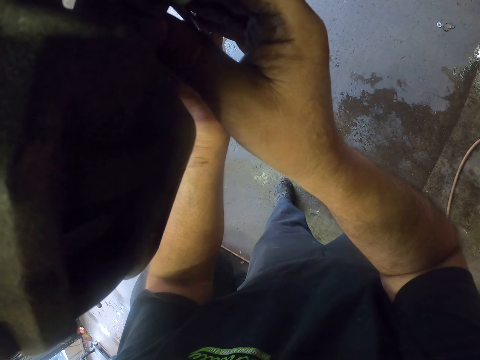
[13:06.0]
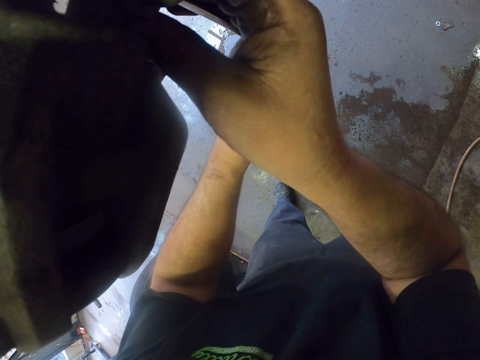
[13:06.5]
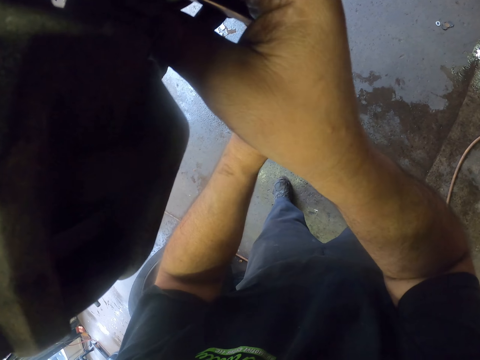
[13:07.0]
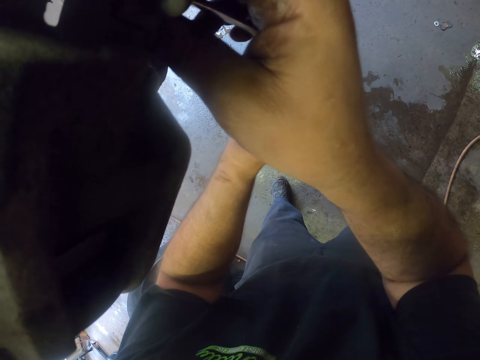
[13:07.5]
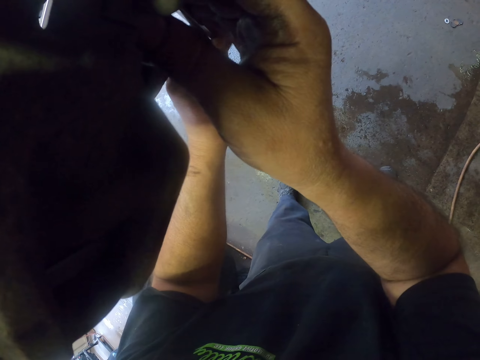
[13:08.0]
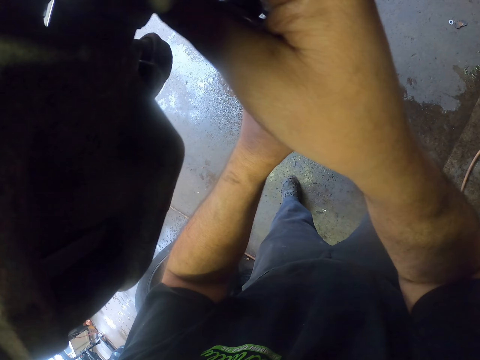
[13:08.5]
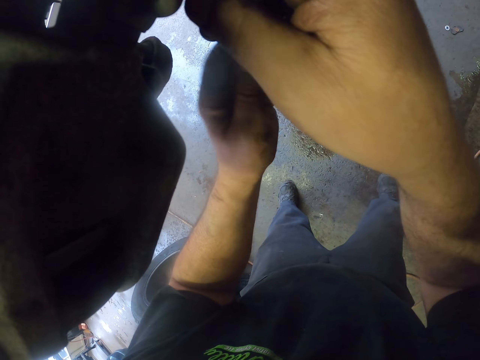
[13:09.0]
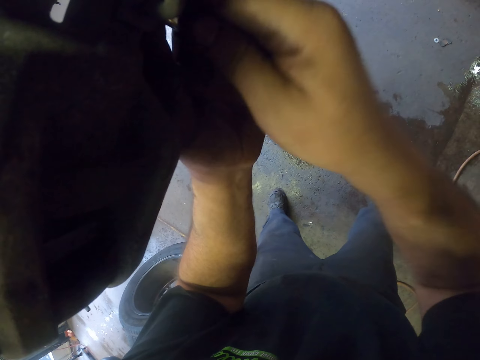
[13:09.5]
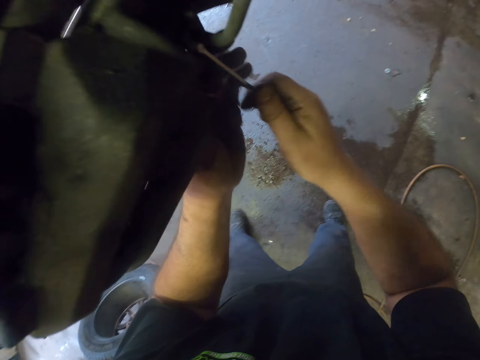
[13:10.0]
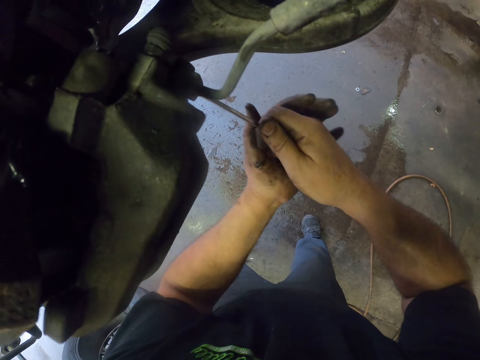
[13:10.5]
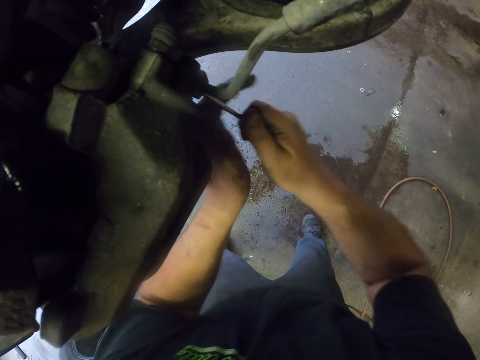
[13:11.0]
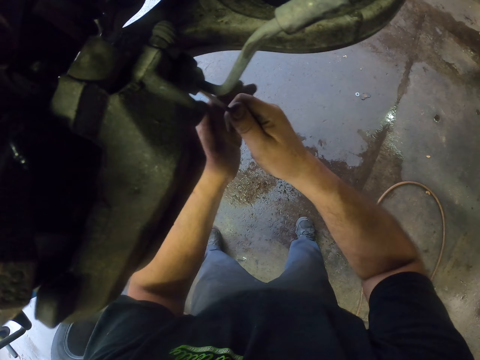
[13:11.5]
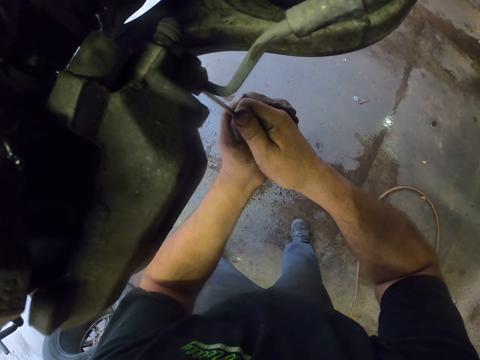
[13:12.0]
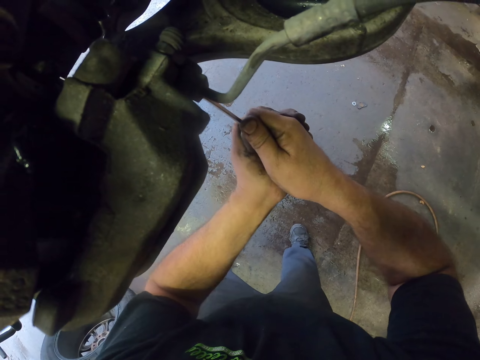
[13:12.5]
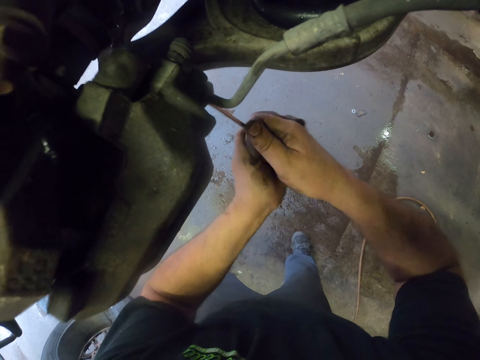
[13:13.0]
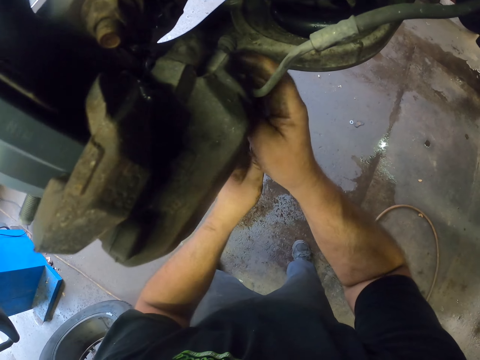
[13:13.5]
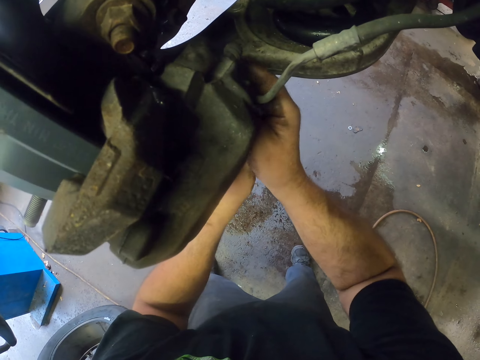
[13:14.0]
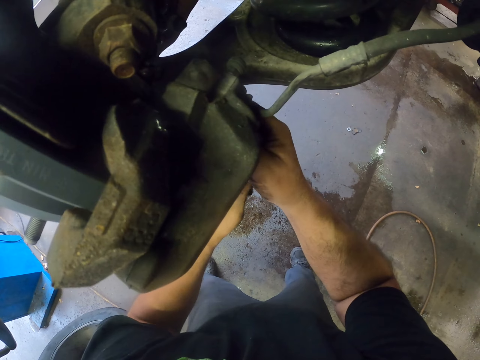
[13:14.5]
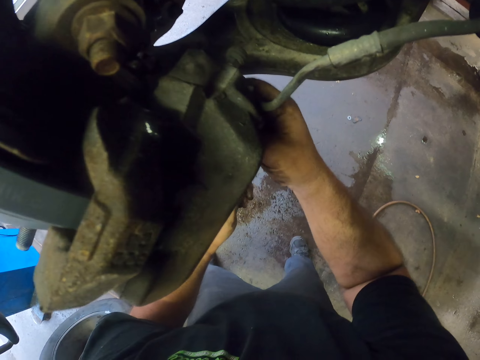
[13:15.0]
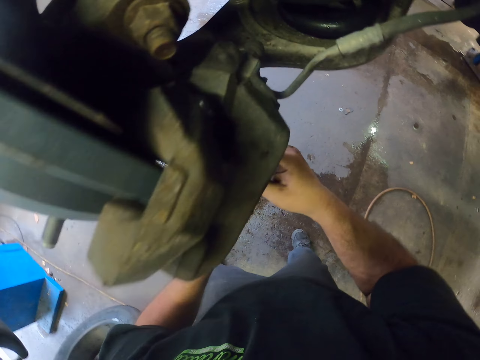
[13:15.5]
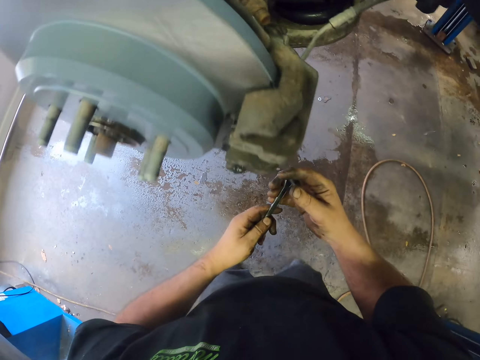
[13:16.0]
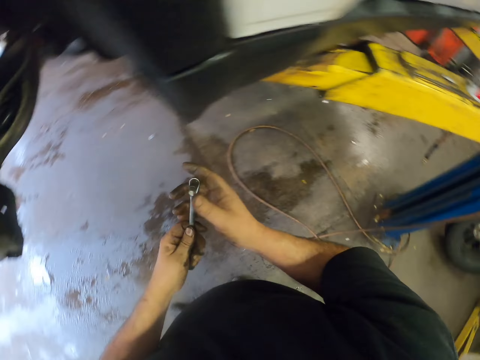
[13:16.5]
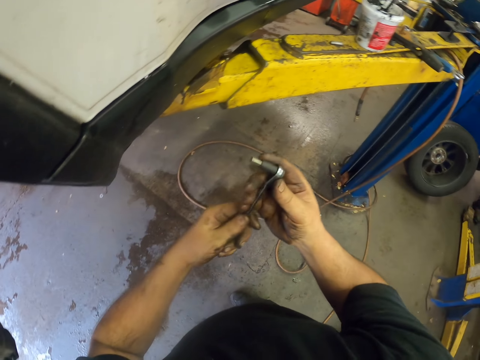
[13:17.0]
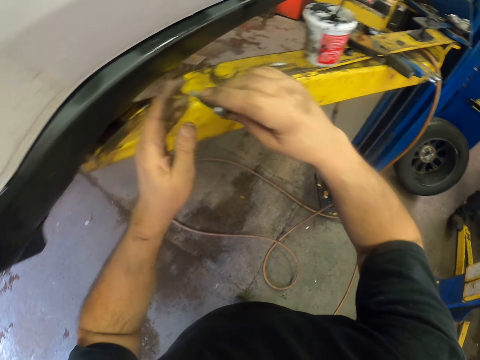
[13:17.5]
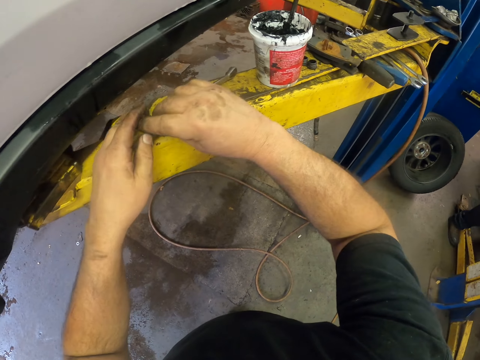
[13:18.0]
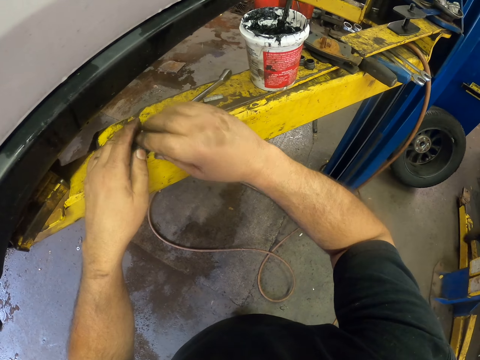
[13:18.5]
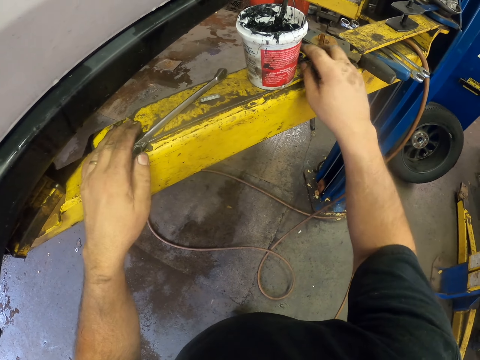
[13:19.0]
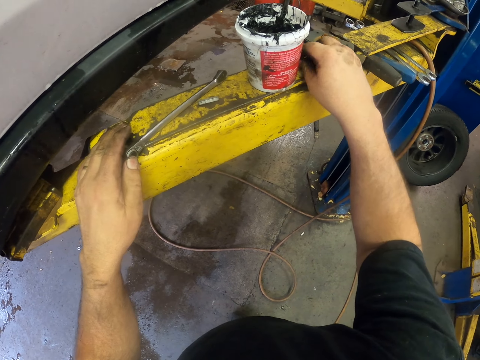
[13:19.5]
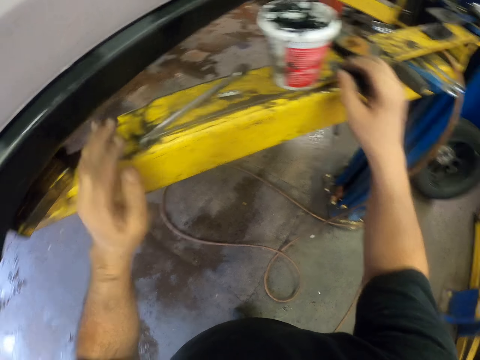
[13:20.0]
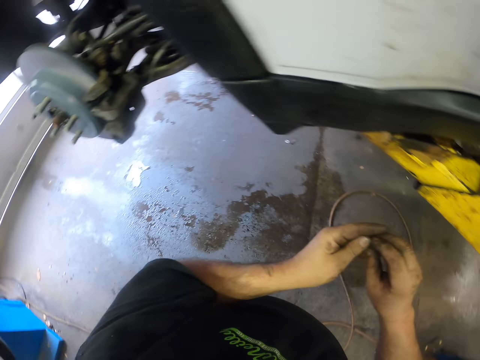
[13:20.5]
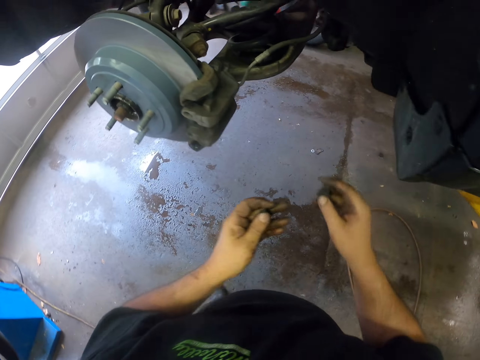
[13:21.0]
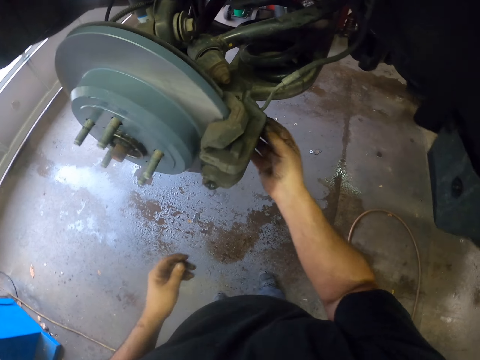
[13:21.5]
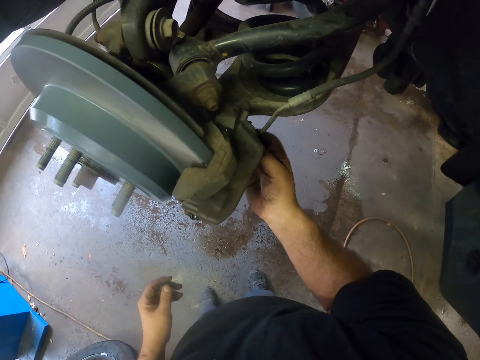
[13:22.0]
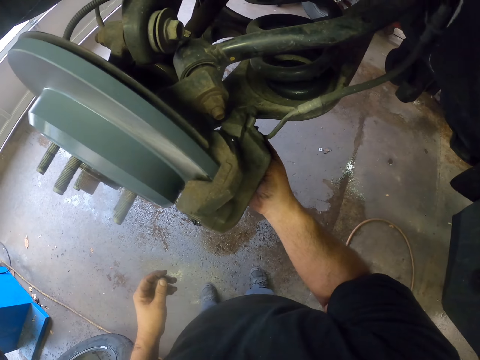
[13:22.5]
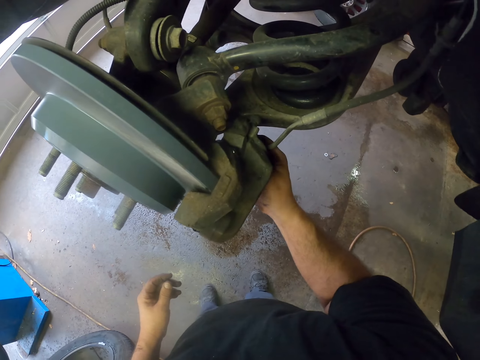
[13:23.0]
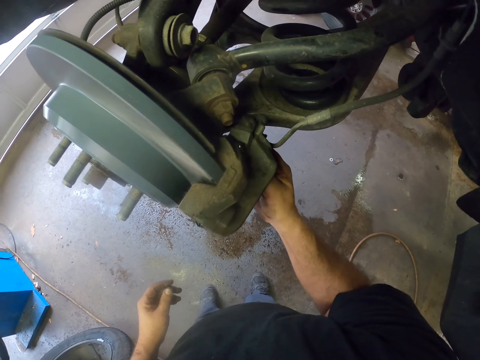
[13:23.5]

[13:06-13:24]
The camera wearer tightens the nut. They remove the socket nut driver from the vehicle part. They touch the socket nut driver and put the socket nut driver down. They pick up the nut, hold the nut, and put the nut on the caliper.

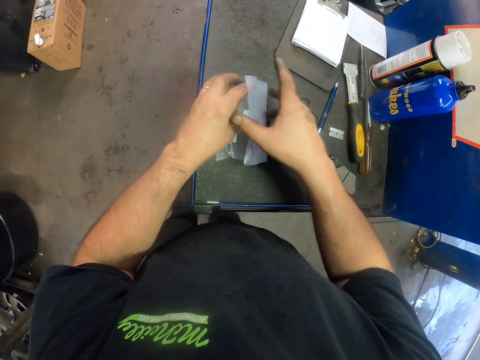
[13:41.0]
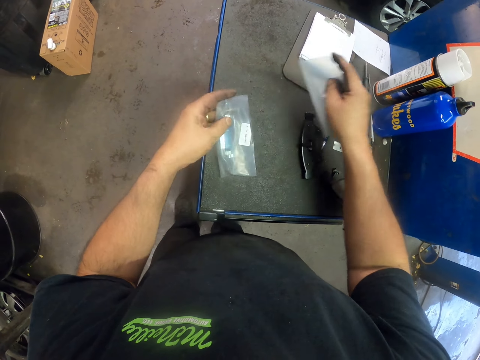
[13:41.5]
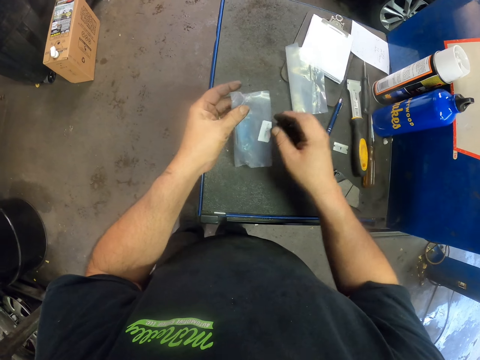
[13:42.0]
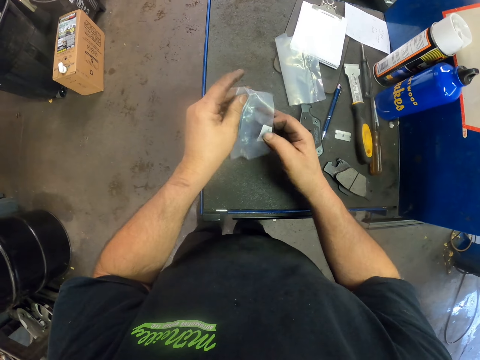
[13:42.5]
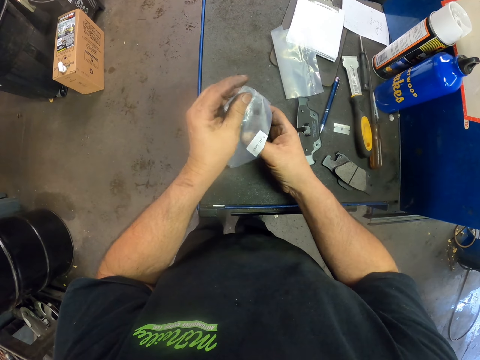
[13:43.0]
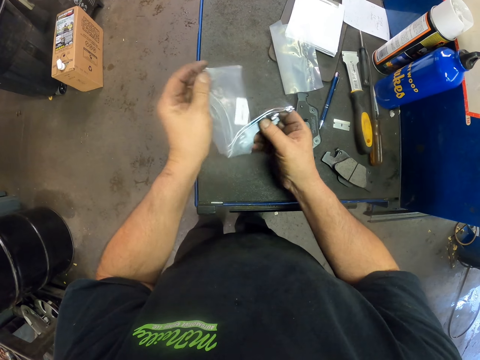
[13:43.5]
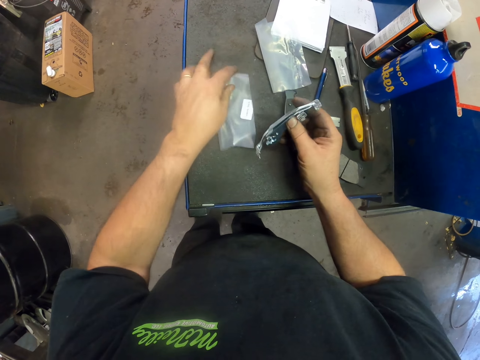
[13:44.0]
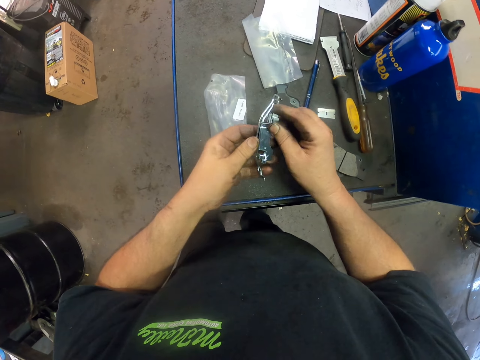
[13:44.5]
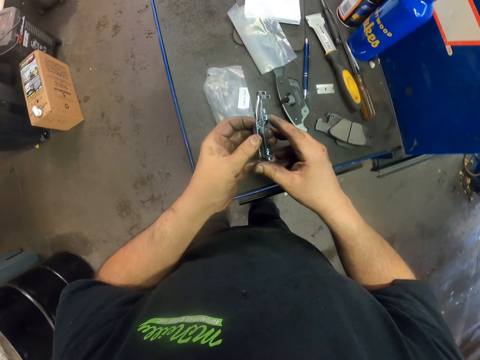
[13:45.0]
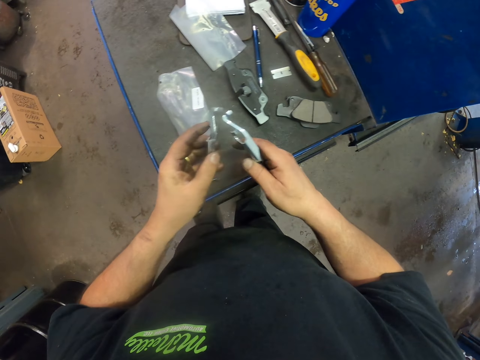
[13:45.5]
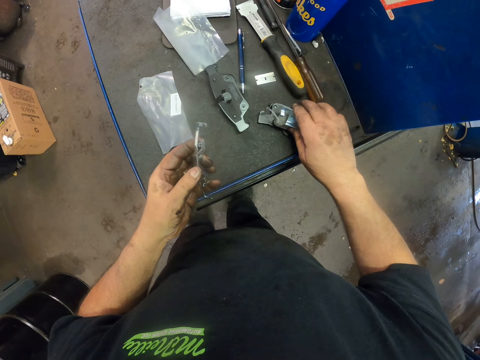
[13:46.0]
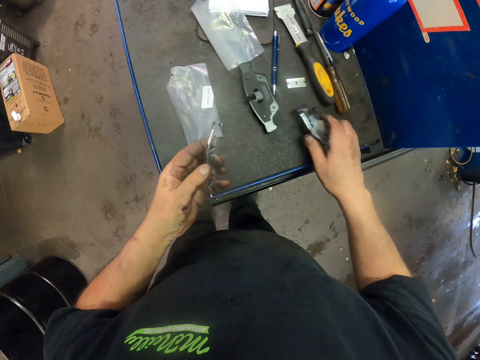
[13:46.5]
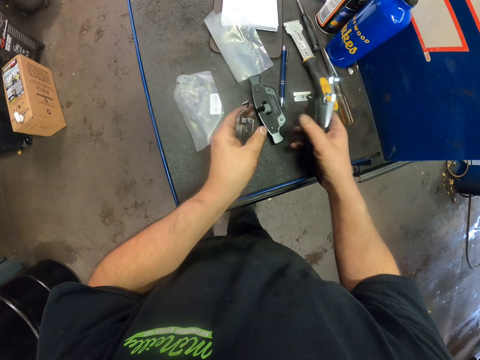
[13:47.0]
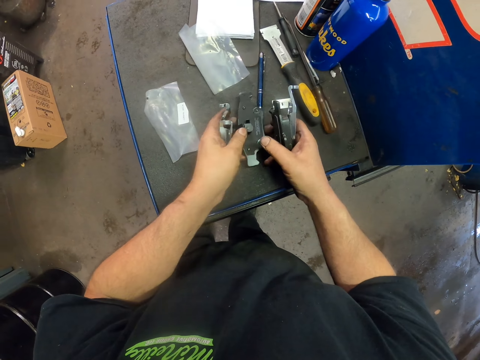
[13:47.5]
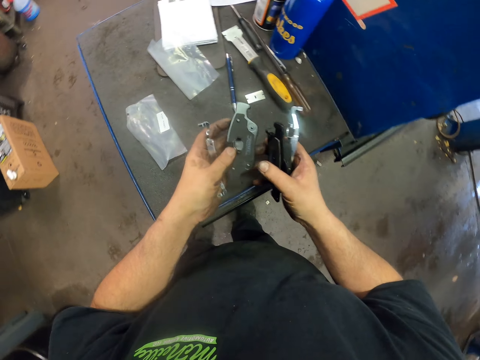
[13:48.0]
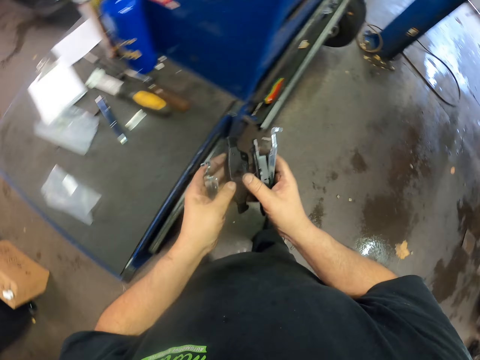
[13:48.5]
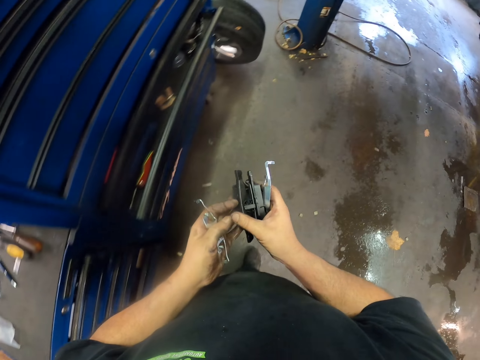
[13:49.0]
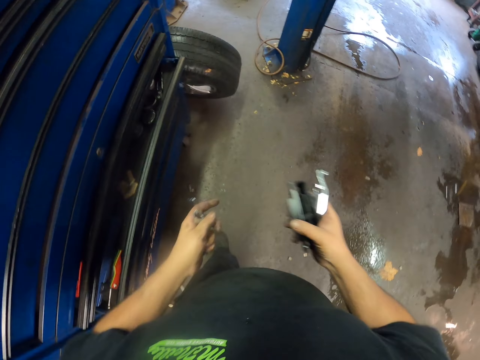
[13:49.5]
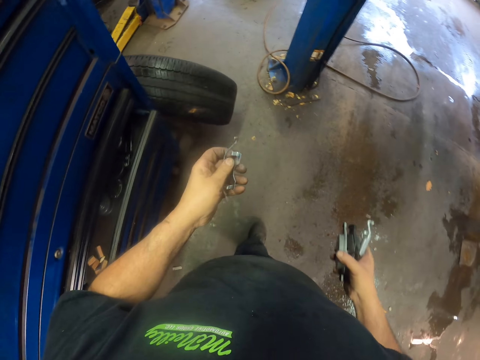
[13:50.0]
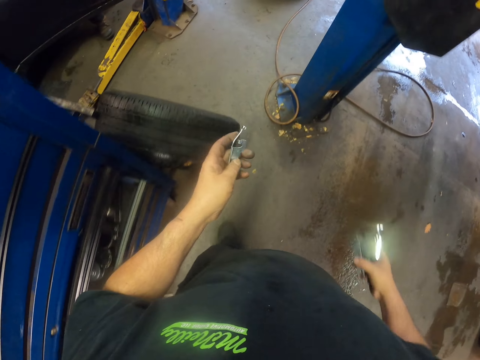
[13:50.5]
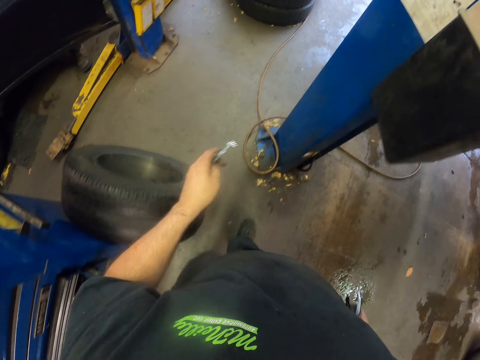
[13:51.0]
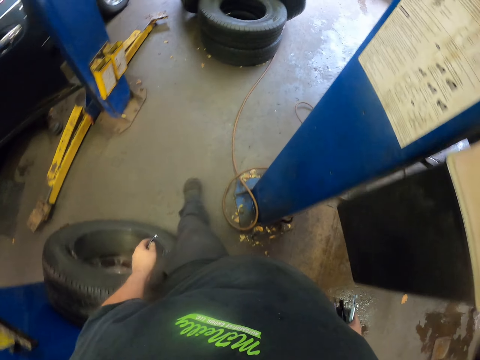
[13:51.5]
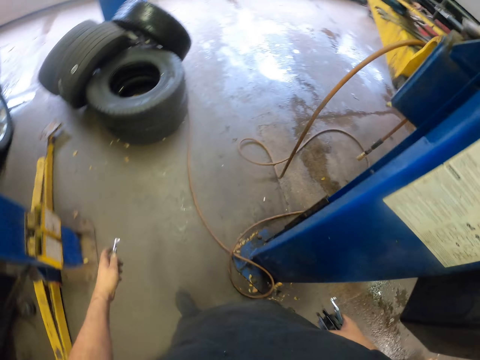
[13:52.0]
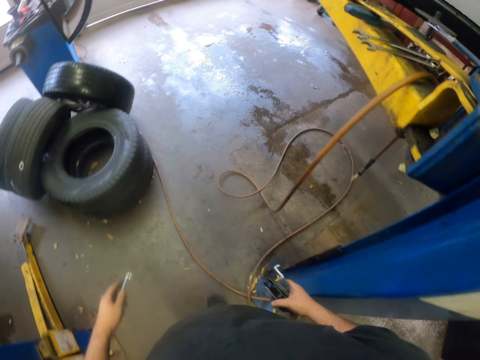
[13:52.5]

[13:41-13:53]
The camera wearer puts the razor aside. They put the packet piece aside. They take out an object. They unpack something. They put the packet piece aside. They separate something. They pick up something from the table. They pick up the object from the table. They walk to the tin.
